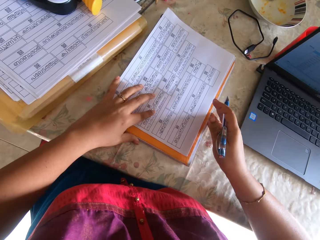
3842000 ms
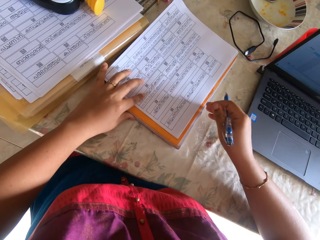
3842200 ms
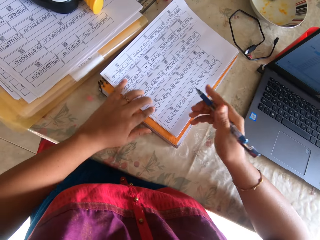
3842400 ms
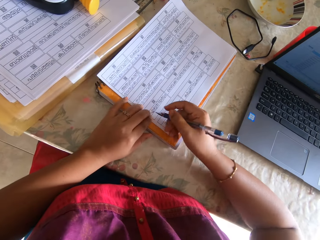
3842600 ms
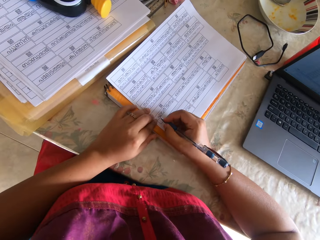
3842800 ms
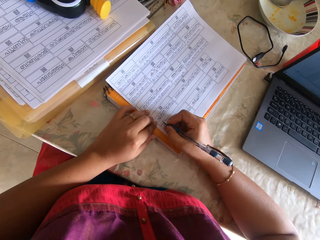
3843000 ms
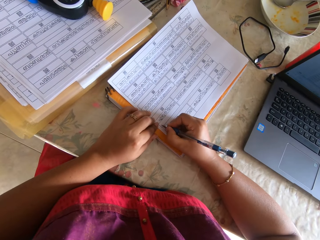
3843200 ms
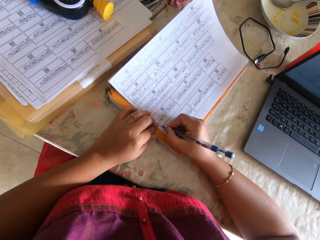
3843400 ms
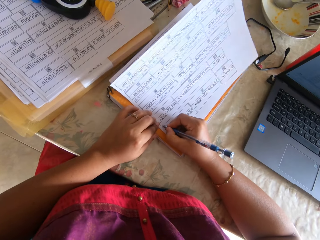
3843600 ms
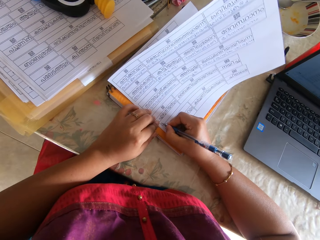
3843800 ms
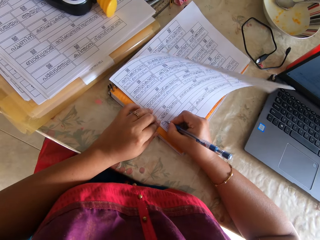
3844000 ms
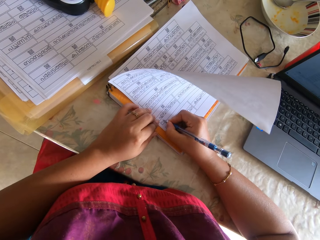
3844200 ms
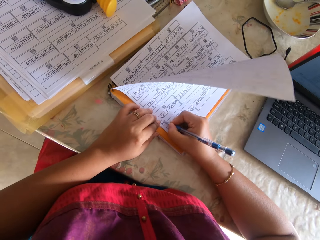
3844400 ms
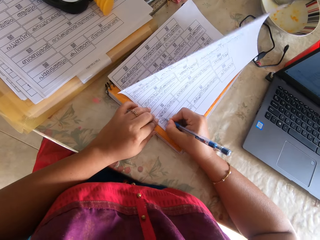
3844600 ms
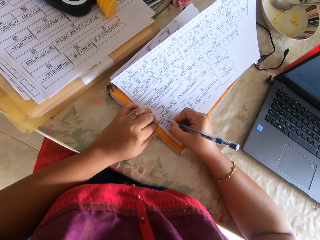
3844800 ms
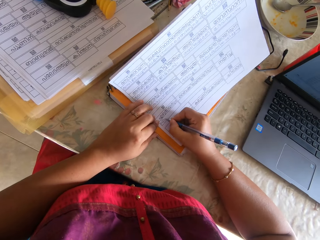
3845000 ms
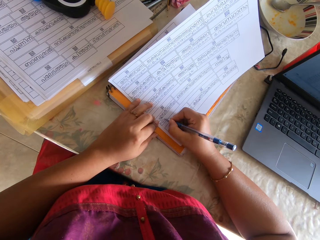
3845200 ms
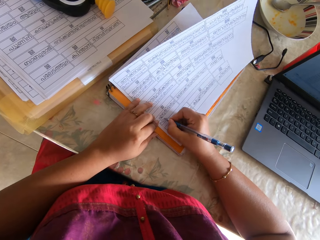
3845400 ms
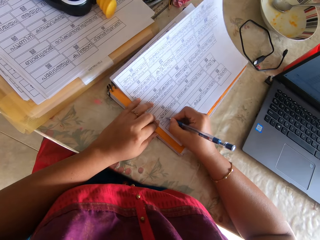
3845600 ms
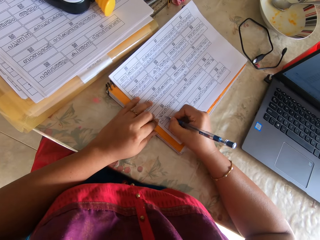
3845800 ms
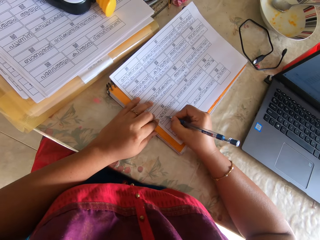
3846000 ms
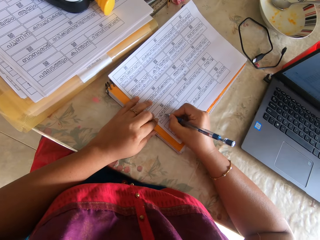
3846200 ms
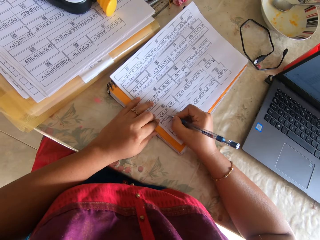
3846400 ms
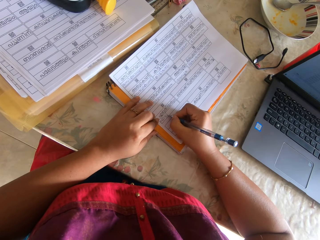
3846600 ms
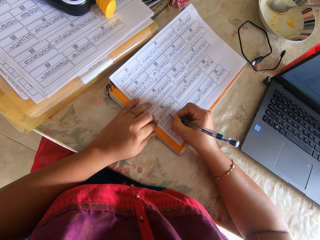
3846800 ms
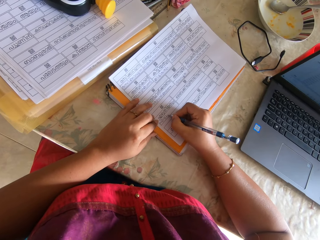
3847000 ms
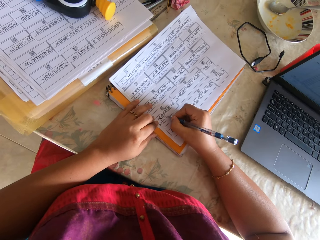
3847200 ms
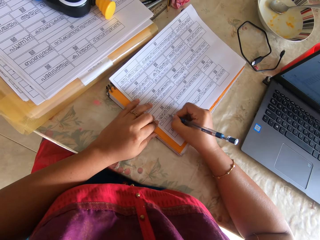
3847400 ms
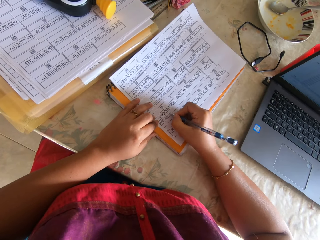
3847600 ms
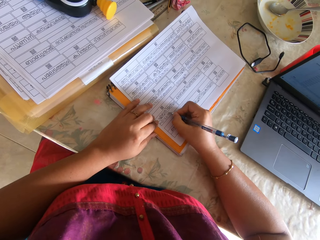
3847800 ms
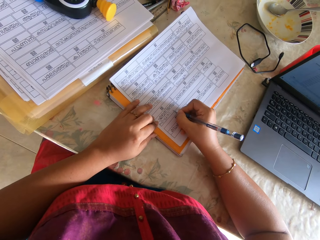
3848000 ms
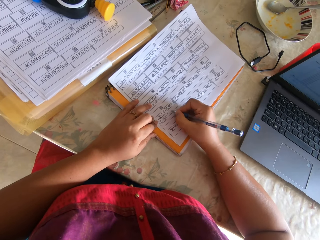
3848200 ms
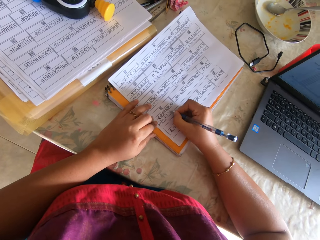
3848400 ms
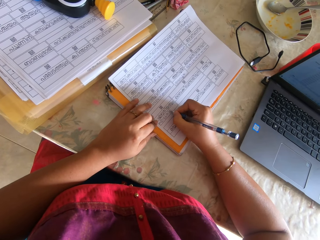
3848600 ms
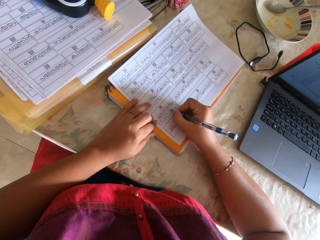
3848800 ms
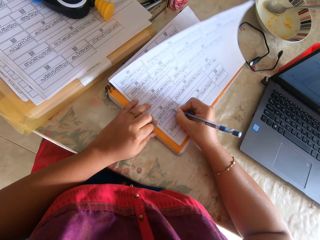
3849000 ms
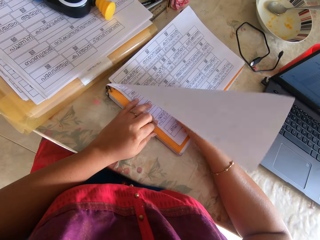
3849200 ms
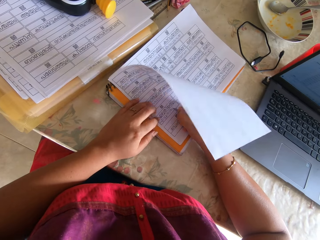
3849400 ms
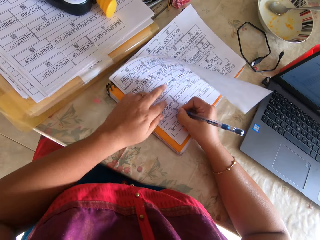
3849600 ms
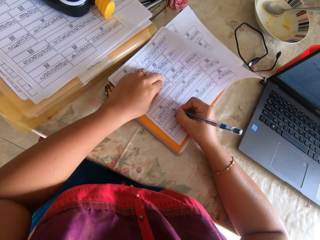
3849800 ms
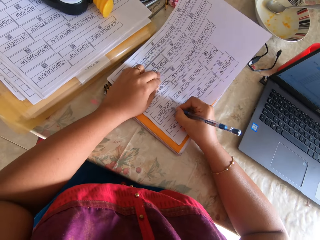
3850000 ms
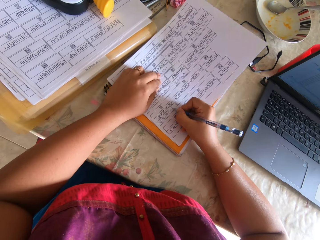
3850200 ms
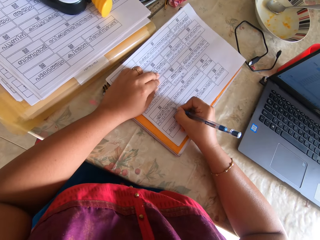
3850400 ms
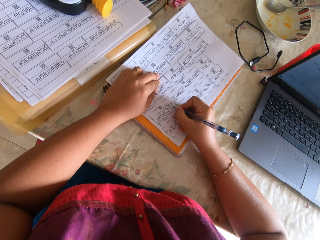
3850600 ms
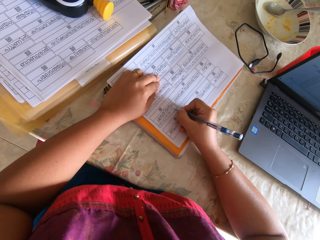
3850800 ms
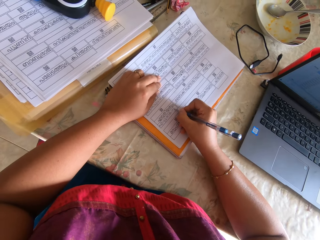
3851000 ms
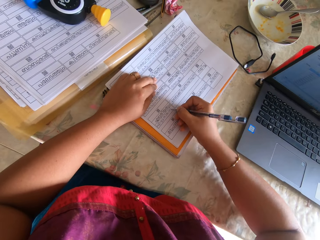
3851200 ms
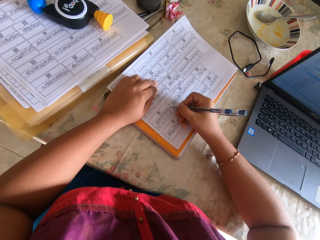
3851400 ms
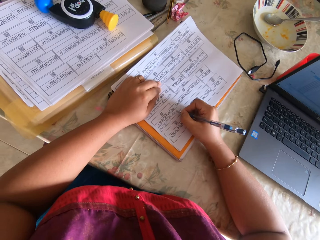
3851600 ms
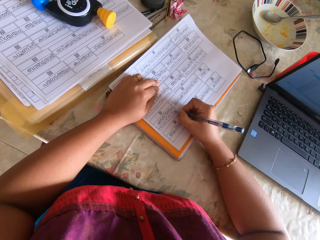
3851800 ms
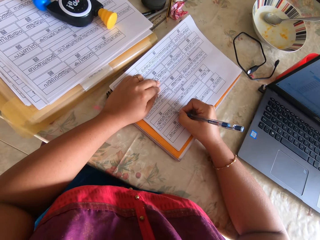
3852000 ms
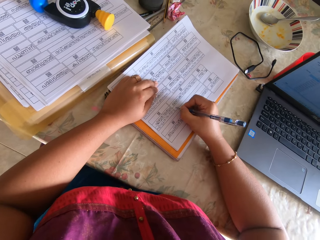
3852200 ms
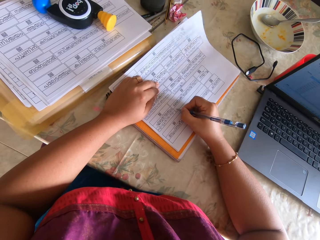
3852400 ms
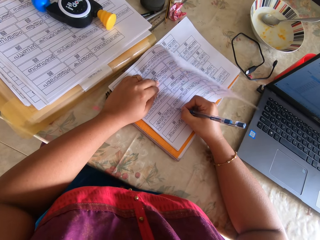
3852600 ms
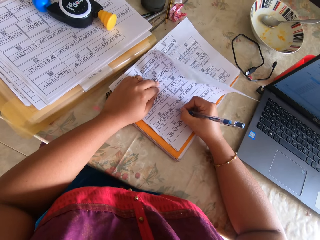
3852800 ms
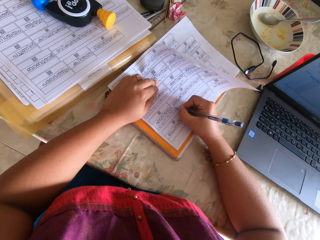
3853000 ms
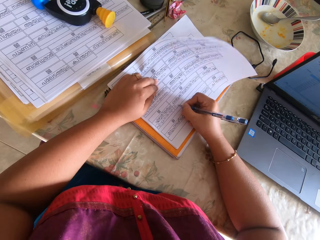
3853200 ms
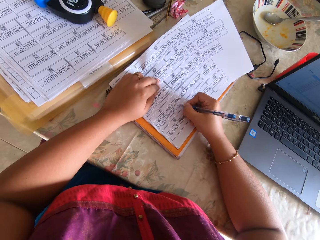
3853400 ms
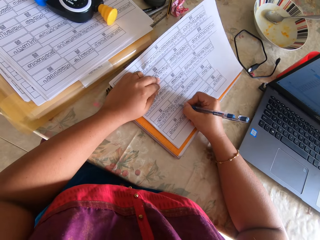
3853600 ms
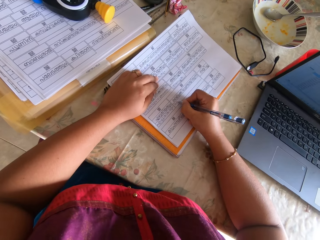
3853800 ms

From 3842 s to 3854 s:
The camera wearer places her left hand on the paper on the table. She adjusts the book on the table with her right hand. She writes on the paper with the pen in her right hand.

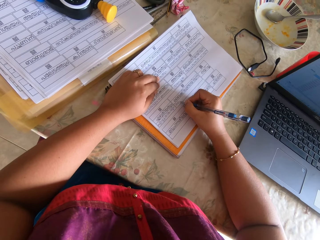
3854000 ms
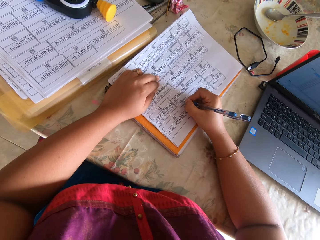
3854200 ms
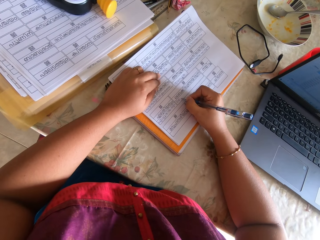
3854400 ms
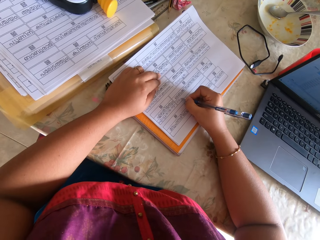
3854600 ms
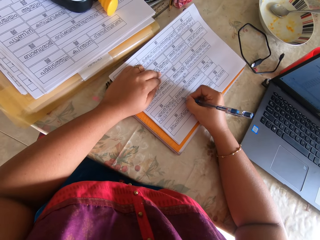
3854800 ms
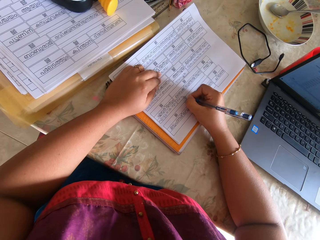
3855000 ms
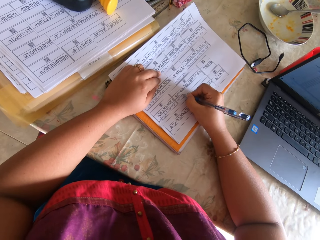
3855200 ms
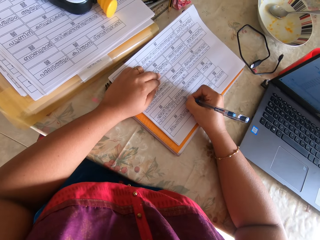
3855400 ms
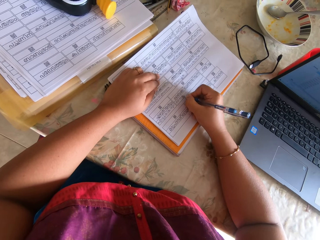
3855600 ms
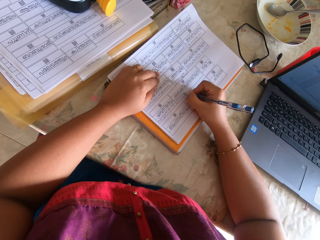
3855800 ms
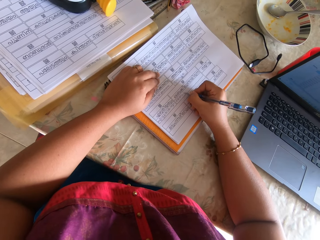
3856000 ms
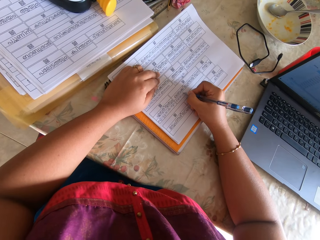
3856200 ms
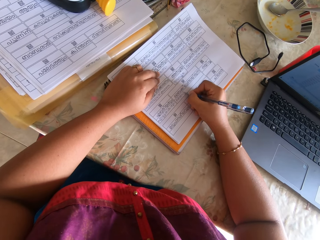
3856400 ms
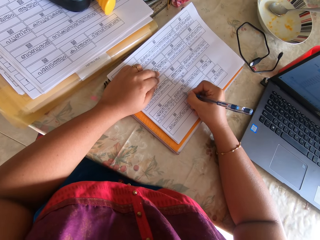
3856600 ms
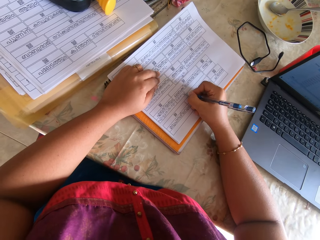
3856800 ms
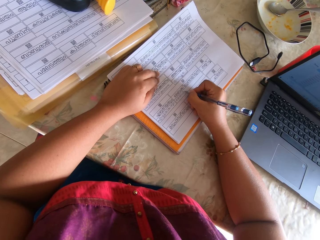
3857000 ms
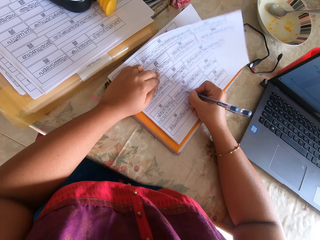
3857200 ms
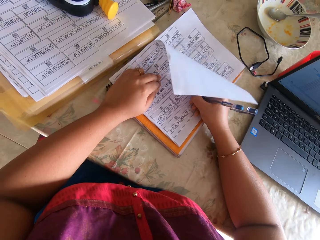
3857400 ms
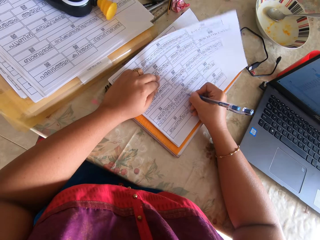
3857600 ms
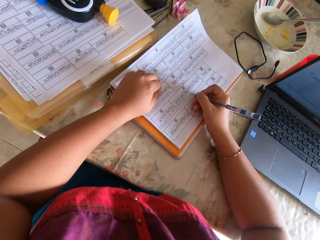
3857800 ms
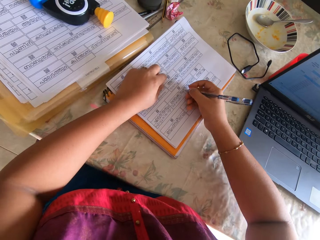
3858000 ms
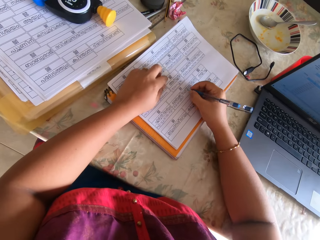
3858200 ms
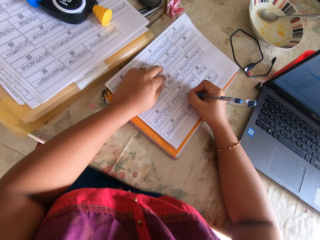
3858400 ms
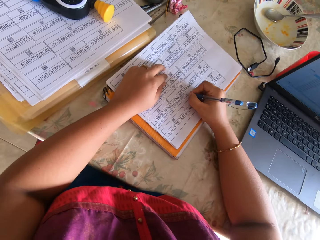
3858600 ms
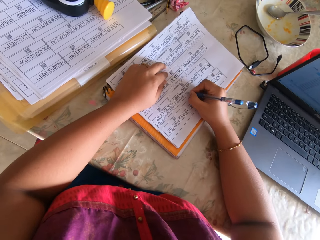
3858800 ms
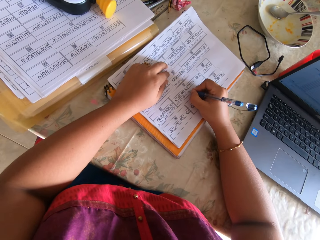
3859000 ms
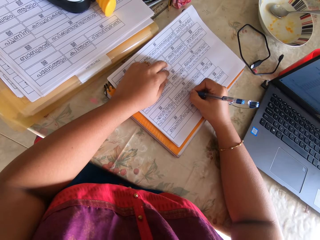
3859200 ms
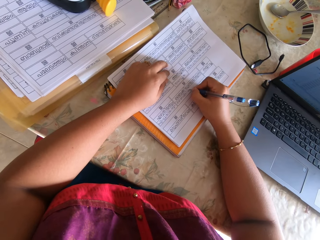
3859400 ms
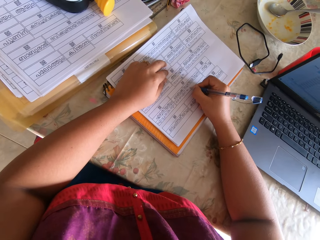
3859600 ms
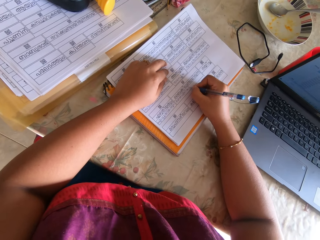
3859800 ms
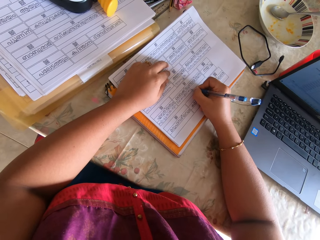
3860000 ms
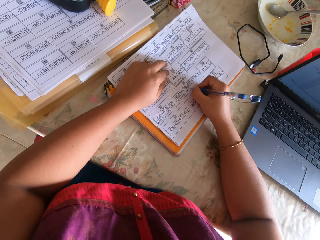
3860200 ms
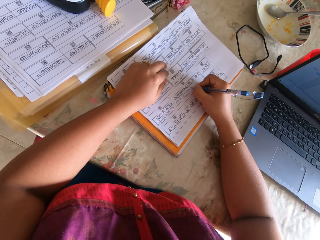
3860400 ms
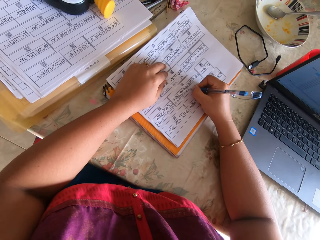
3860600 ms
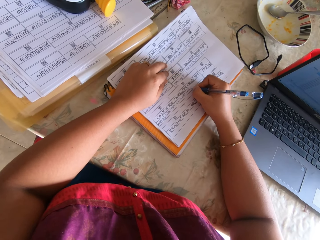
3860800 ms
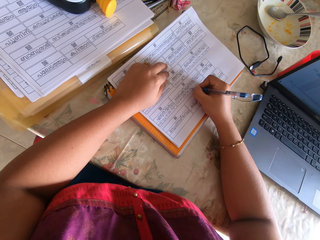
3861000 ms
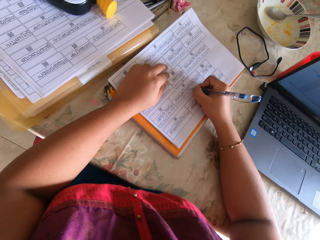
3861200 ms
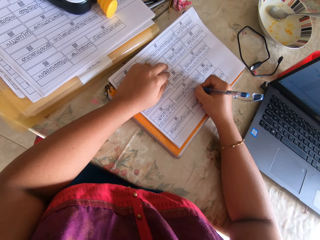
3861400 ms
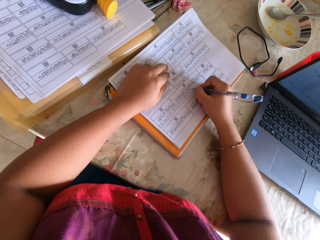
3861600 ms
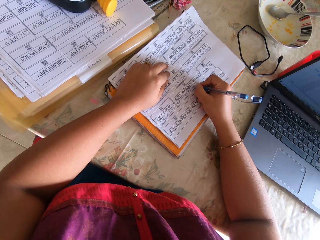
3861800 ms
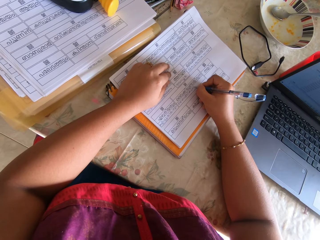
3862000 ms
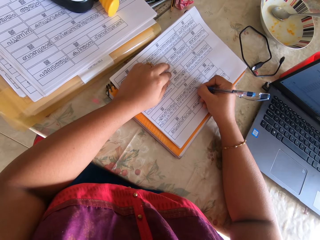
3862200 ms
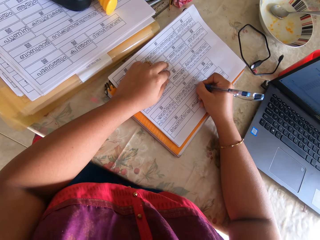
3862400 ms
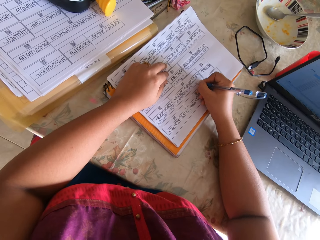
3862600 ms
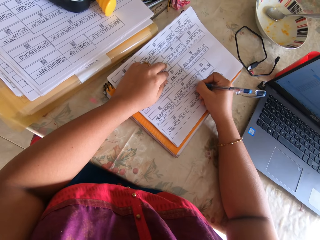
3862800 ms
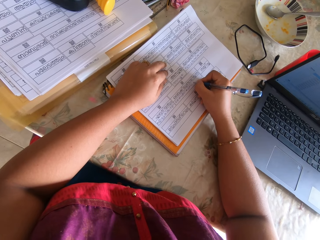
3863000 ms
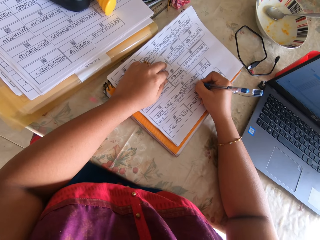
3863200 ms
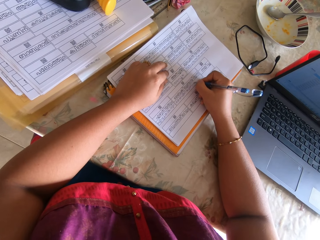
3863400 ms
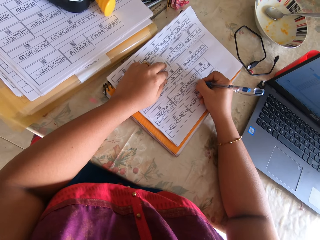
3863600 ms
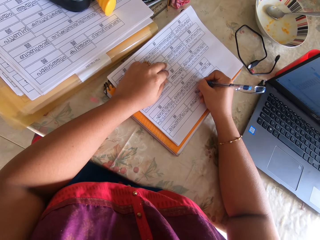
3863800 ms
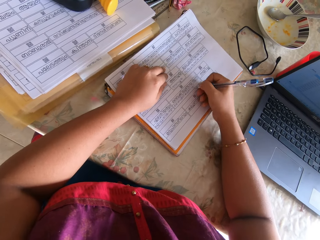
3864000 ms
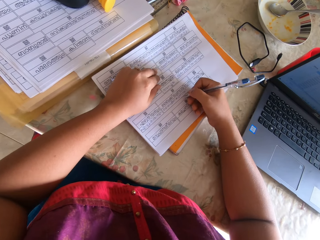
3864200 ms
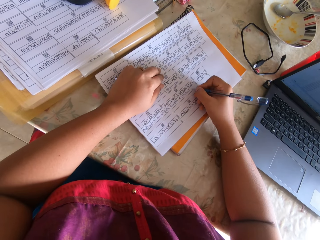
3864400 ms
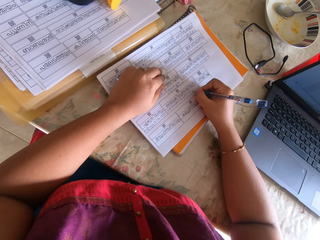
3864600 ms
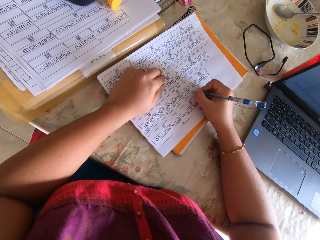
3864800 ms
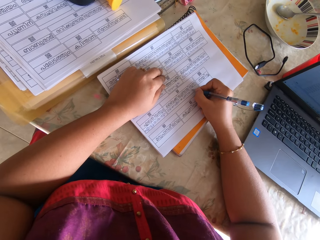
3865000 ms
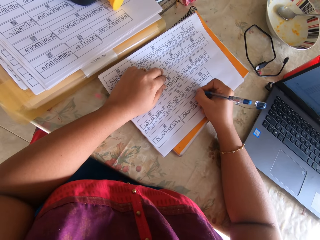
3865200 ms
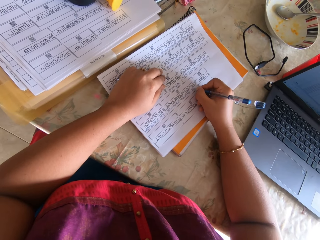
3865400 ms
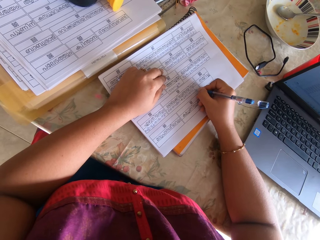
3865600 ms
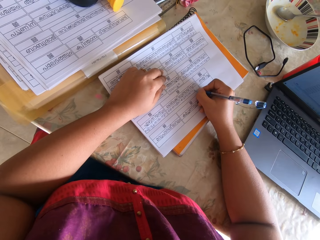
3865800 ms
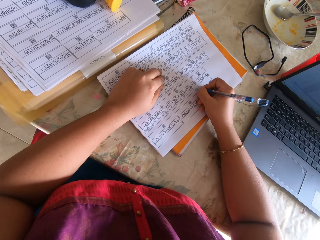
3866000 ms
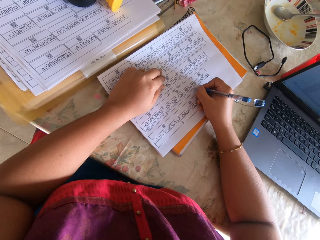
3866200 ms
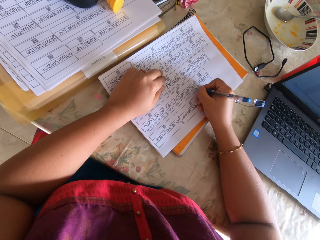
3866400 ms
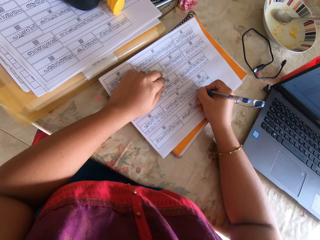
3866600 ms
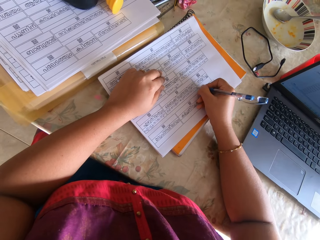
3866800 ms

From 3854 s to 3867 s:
The camera wearer adjusts her hand. She writes on a paper with a pen. She stops writing on the paper. She writes on the paper with the pen.
